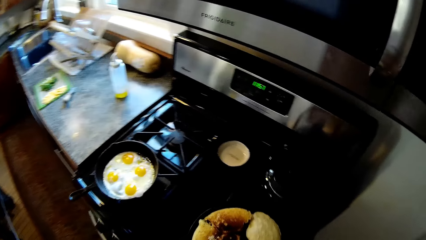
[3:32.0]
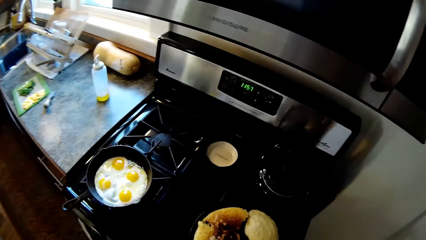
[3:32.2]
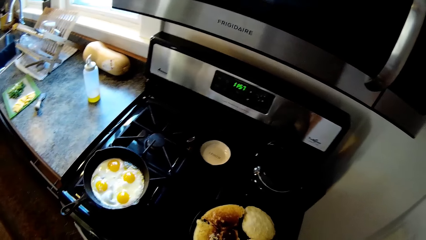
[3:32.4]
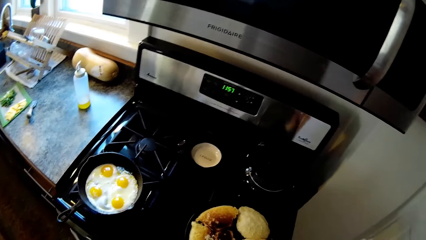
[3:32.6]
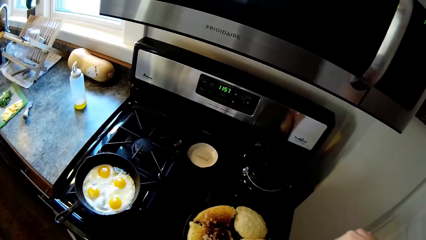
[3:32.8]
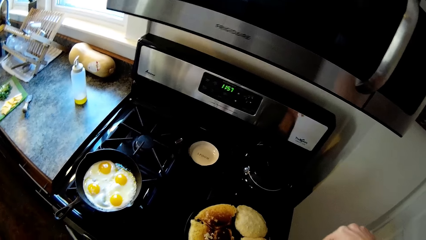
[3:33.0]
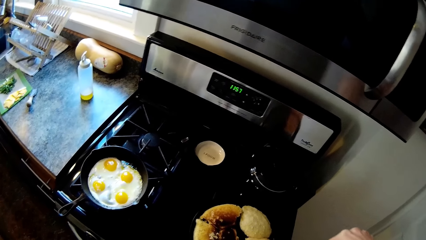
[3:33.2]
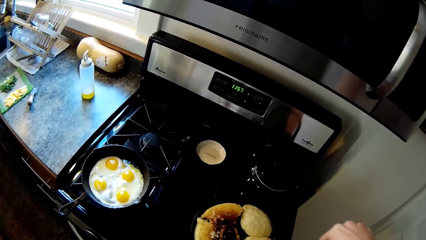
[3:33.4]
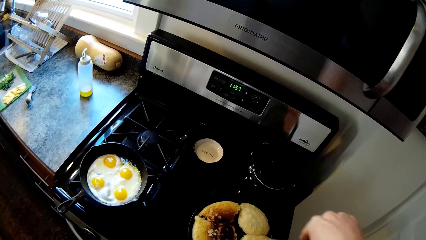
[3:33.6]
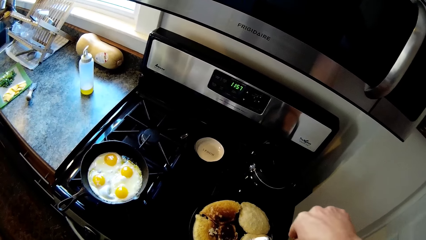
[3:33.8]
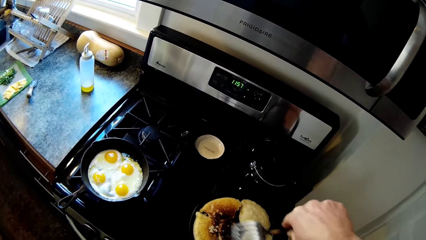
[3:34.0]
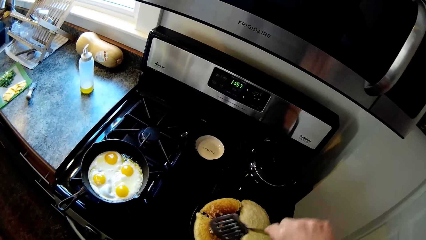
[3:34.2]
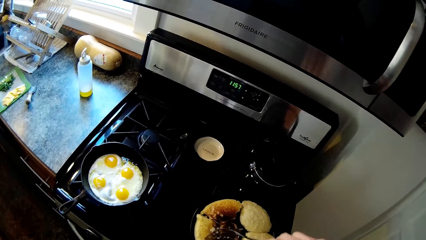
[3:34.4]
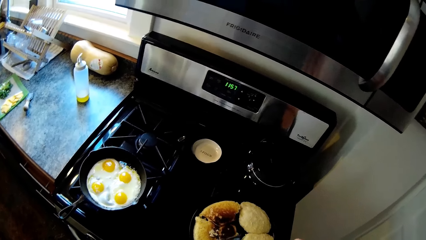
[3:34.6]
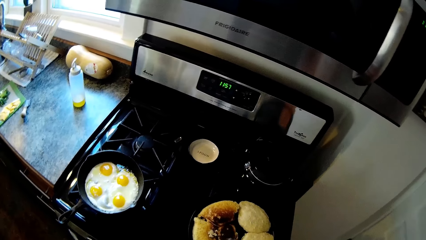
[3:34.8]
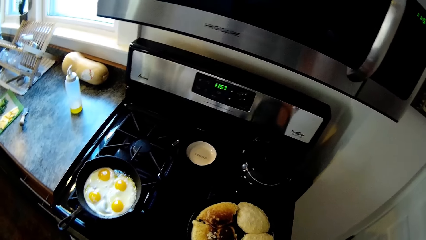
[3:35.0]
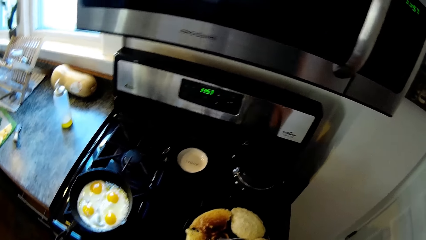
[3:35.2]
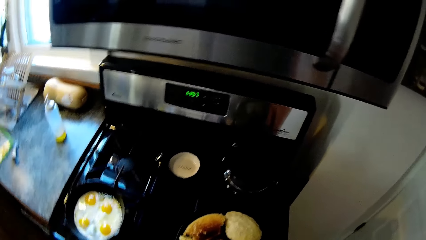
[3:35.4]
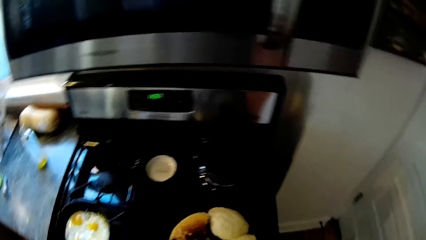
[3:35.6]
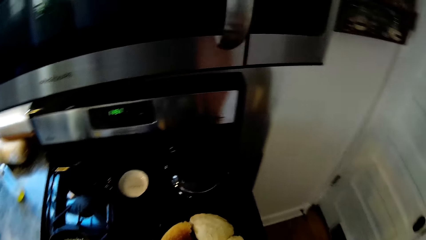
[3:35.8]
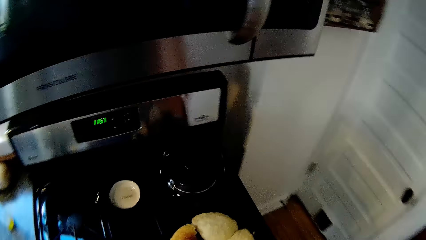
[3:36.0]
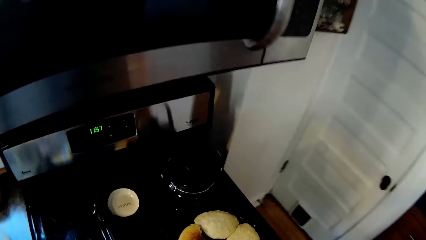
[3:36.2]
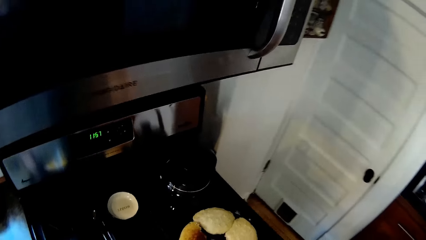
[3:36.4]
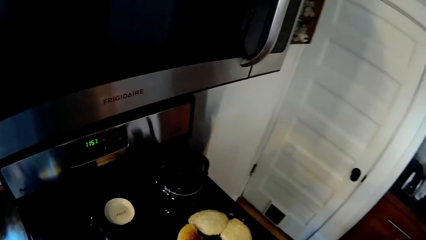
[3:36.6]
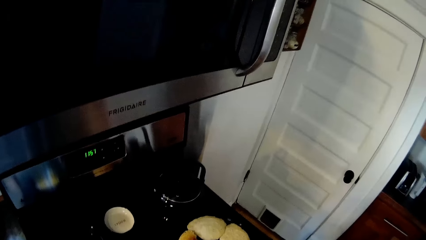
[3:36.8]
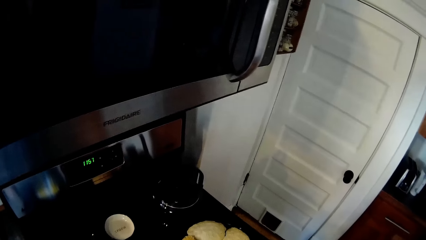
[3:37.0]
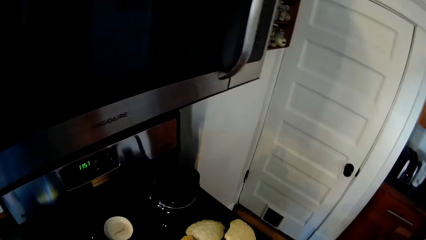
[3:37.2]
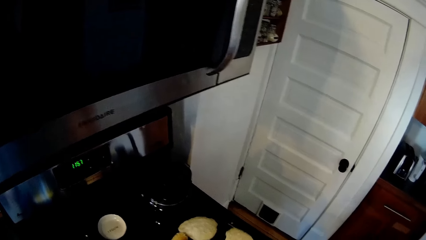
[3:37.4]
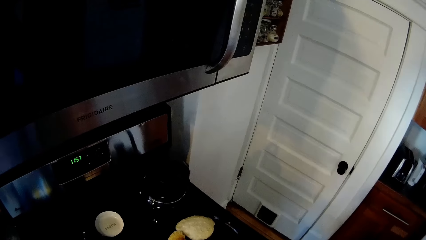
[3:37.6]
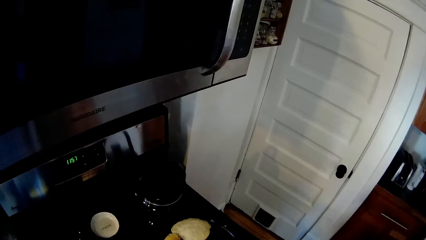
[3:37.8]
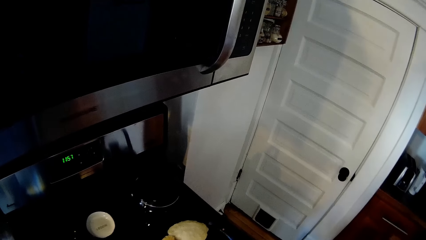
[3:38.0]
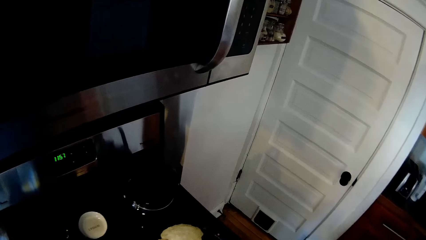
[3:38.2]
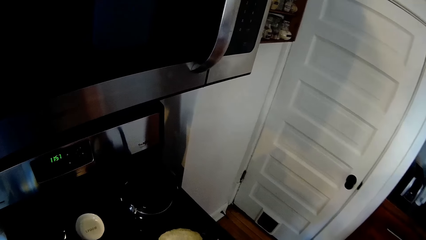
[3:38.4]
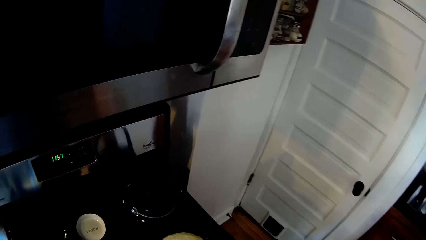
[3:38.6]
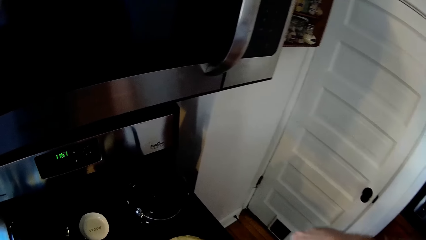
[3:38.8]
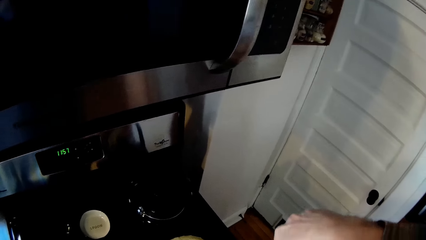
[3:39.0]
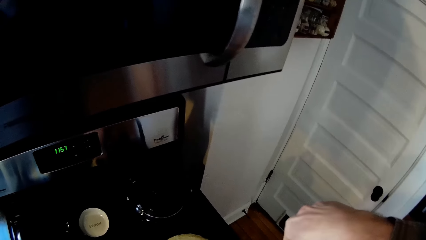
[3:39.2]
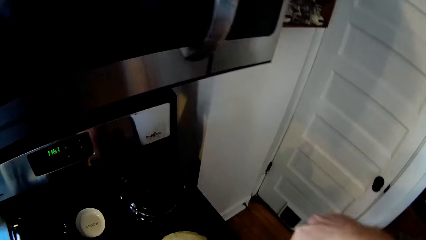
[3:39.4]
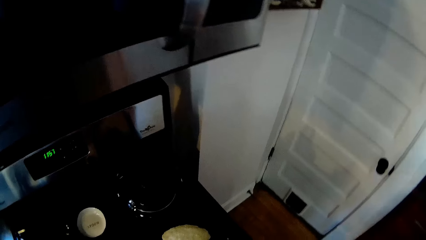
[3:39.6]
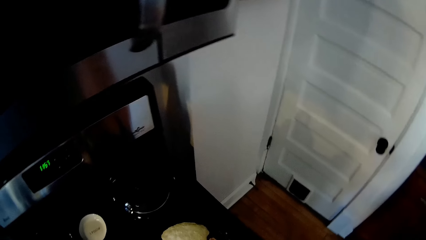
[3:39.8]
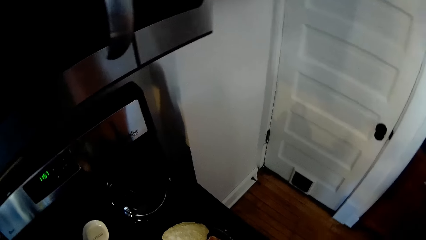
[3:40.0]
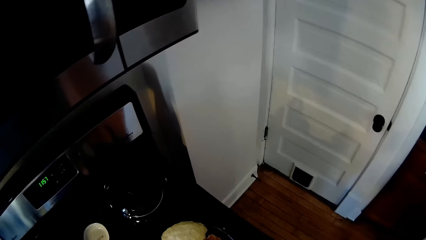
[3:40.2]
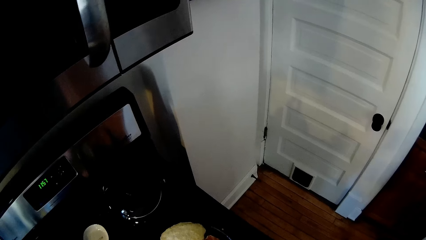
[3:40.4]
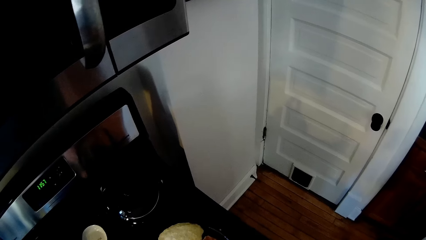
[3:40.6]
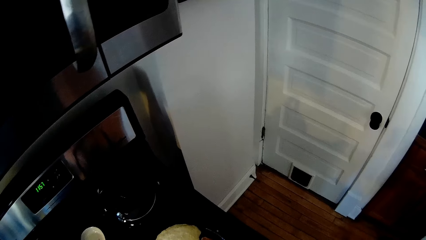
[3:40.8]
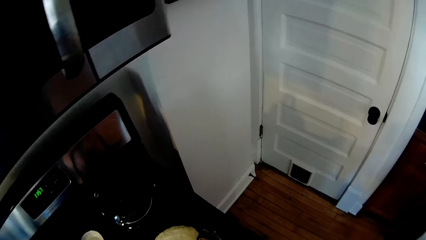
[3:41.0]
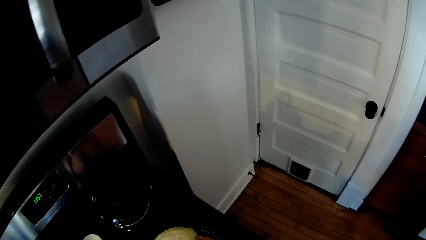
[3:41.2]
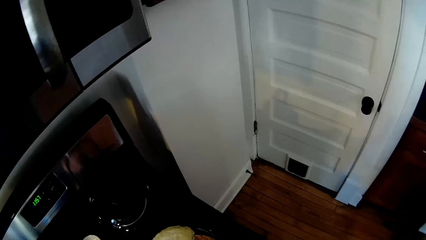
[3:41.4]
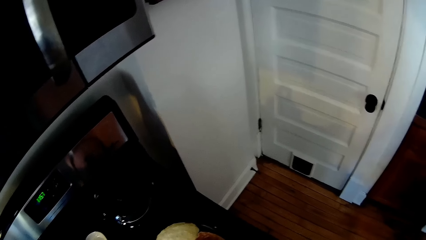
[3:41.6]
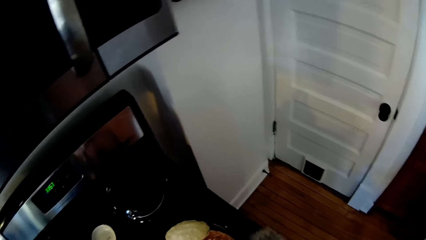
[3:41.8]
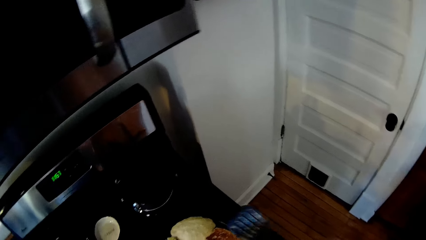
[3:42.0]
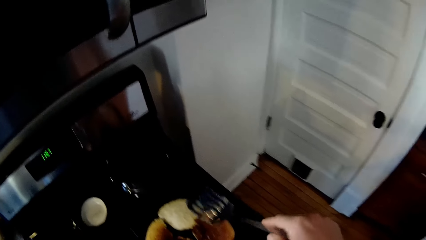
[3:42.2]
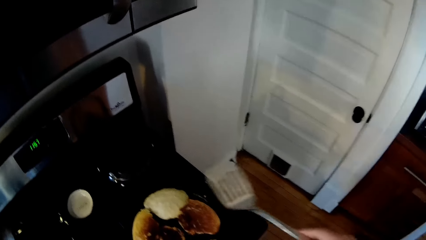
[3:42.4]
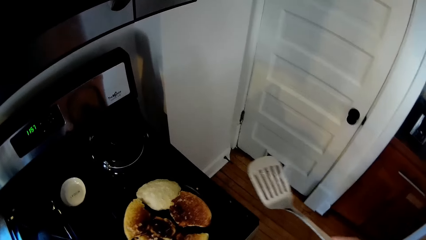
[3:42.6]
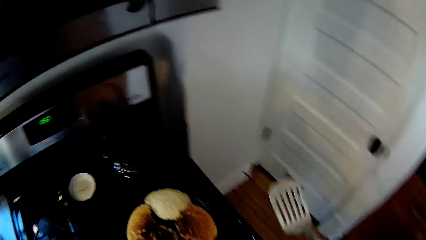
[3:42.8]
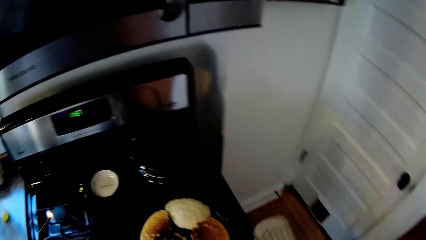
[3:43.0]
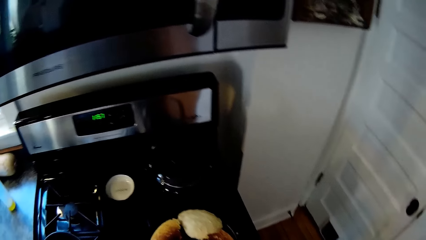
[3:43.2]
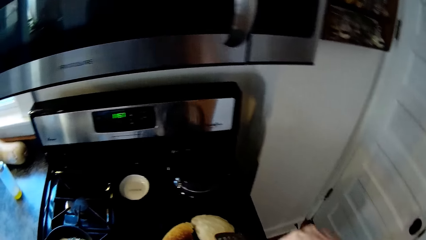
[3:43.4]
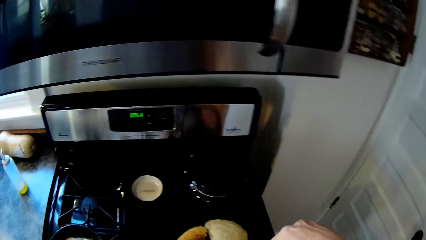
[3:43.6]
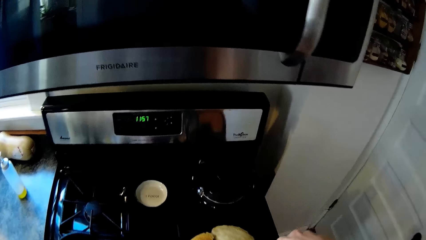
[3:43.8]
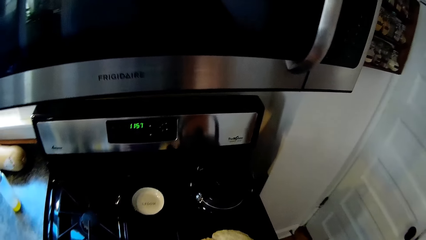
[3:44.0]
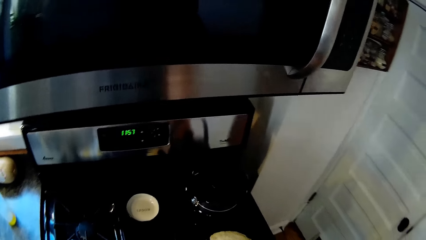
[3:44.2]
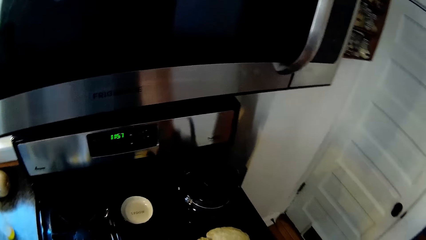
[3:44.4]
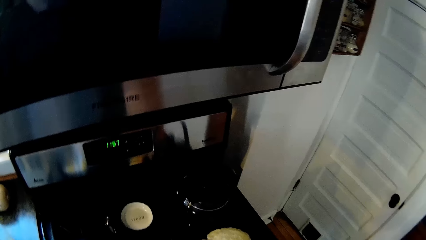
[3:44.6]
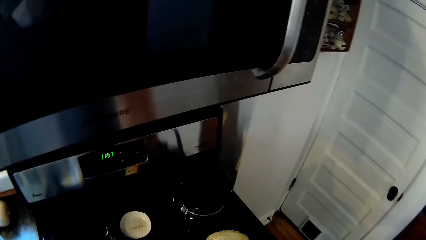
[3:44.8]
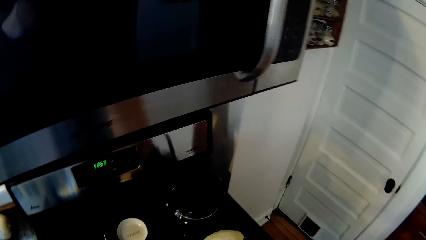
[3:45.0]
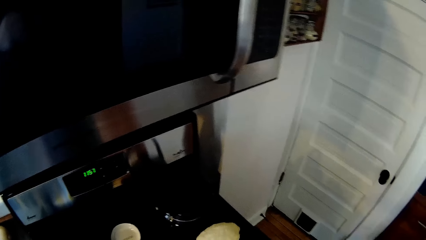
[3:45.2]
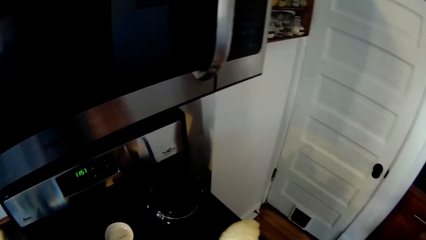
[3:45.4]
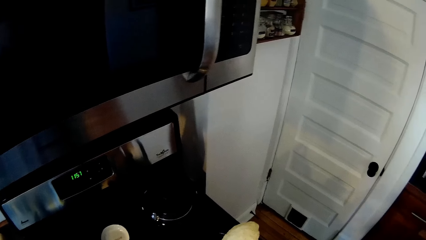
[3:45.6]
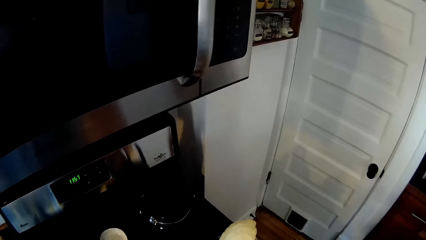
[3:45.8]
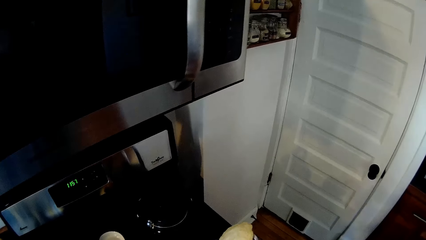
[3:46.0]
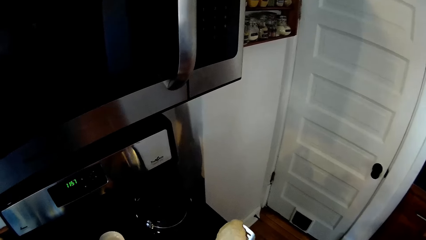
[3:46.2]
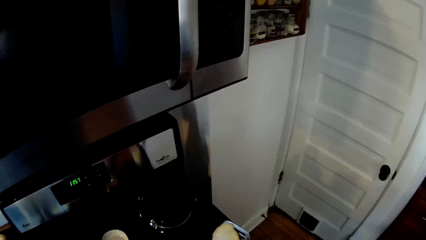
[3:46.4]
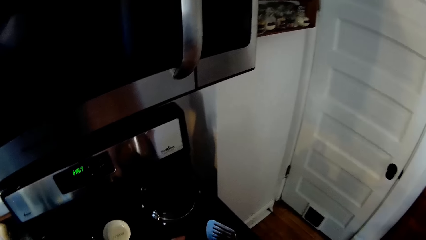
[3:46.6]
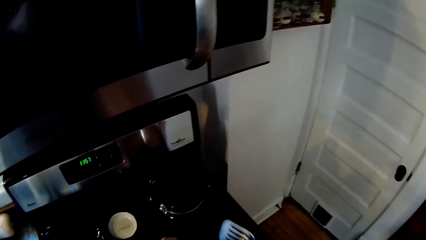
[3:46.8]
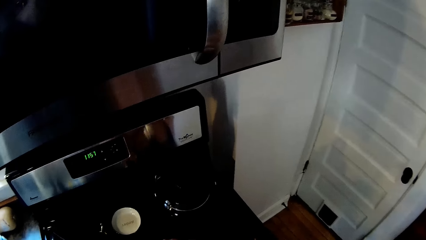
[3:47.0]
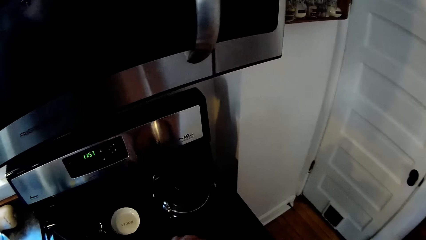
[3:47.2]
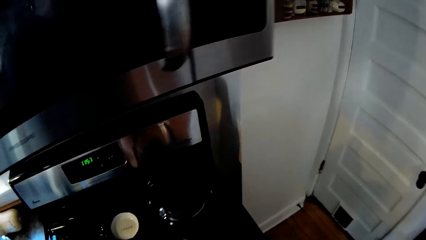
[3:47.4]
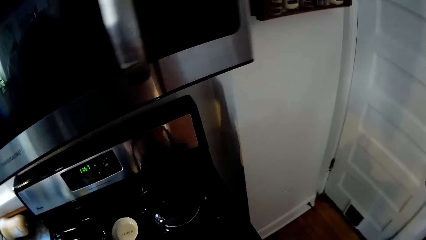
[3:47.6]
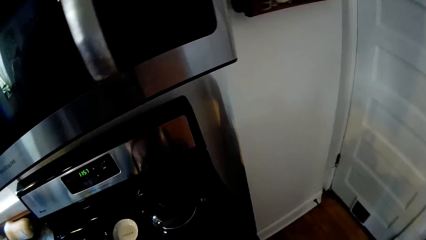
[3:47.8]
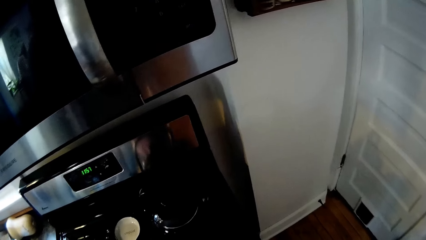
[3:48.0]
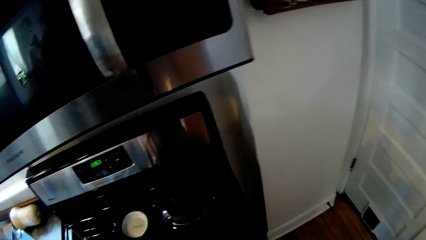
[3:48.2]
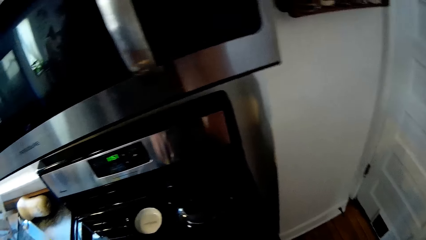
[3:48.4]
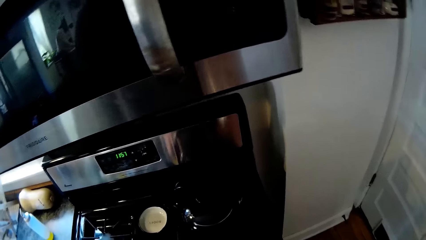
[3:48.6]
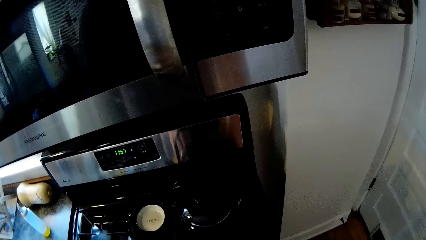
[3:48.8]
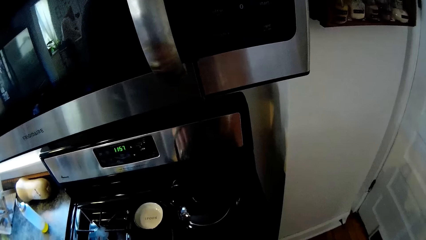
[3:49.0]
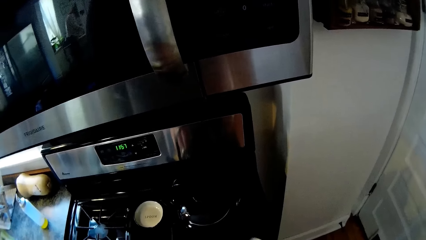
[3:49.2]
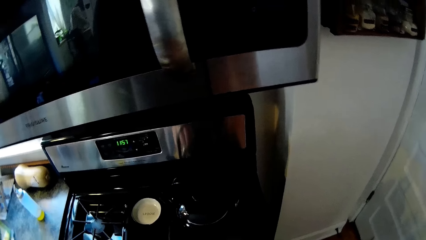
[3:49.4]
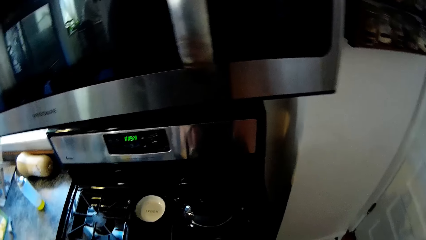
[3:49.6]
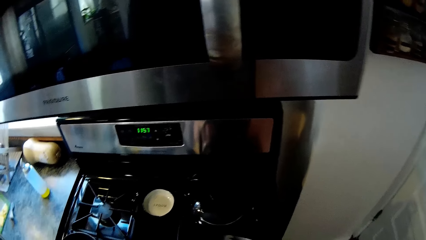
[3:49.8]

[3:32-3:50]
The camera wearer turns a piece of pancake with the pancake turner in his right hand.
